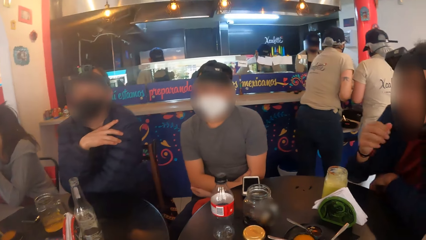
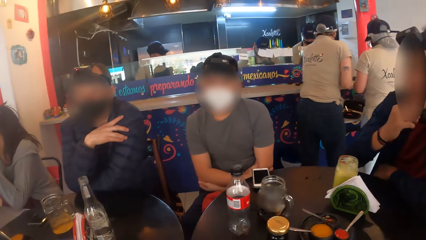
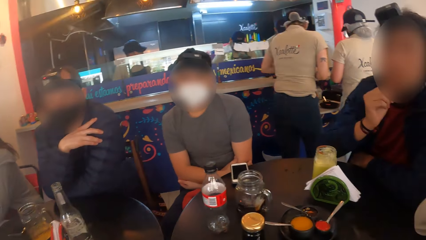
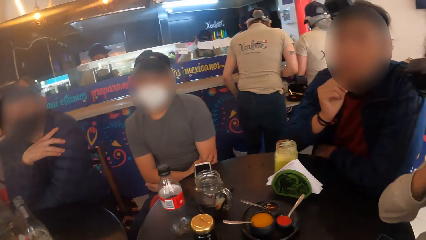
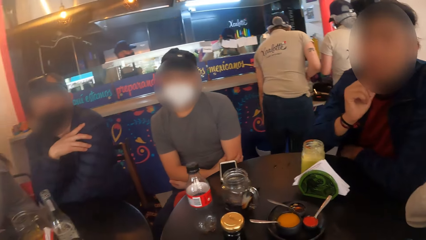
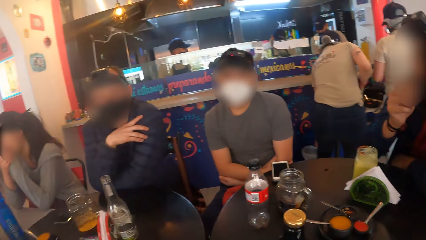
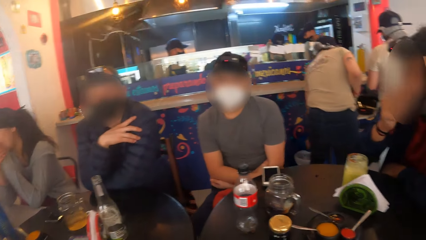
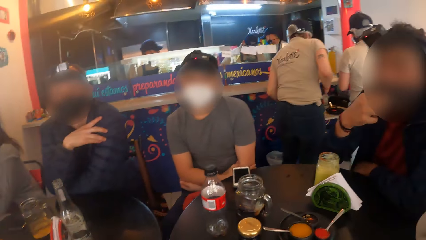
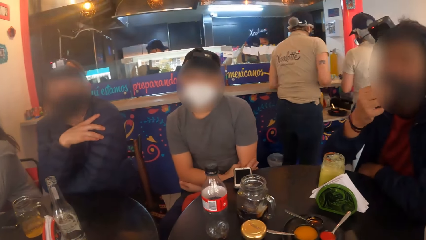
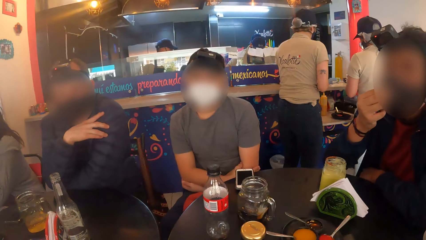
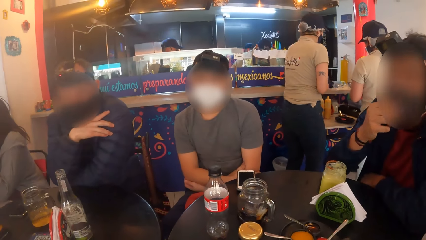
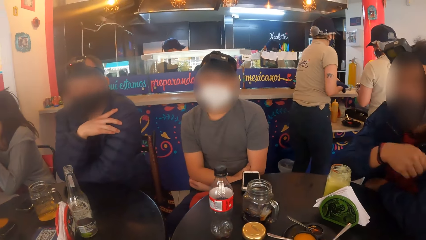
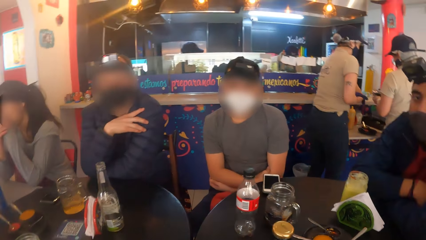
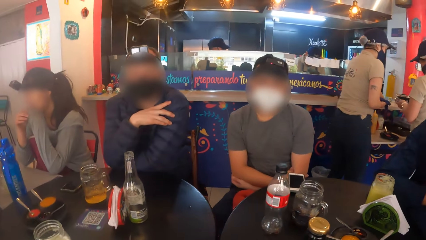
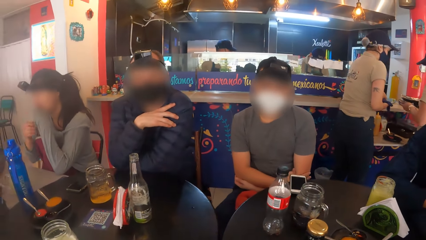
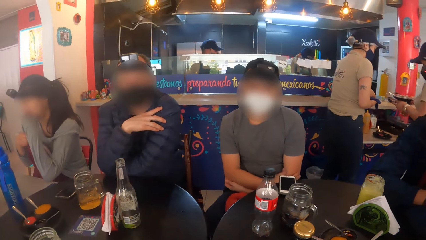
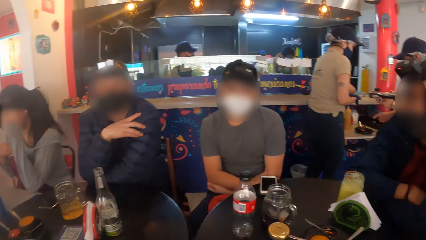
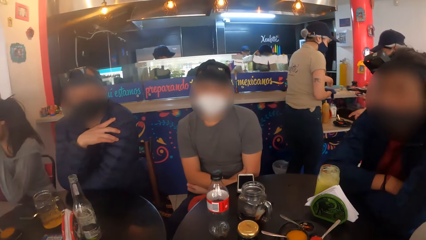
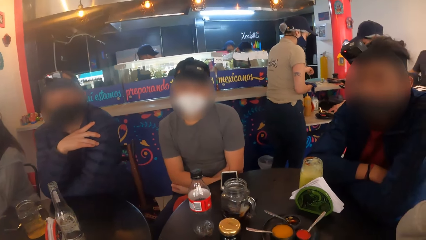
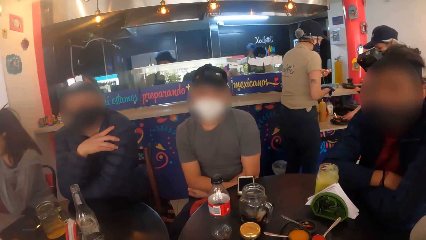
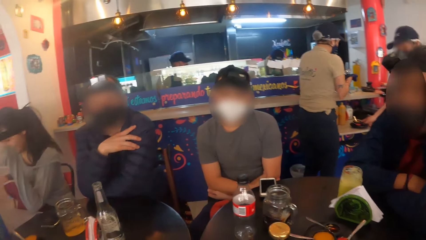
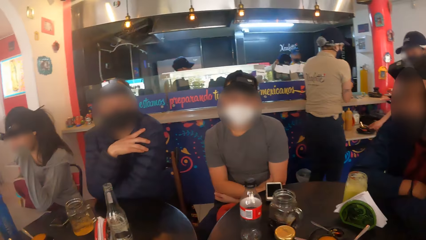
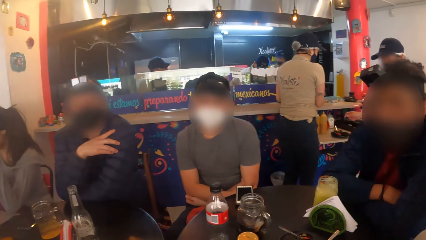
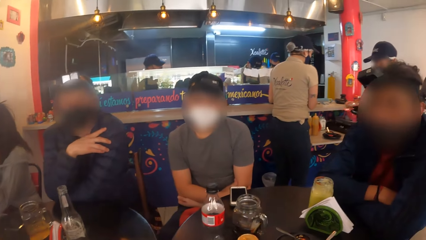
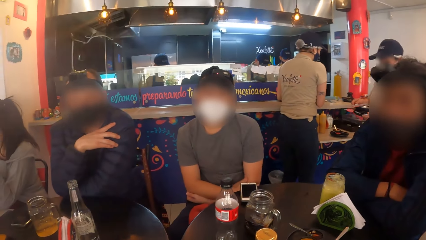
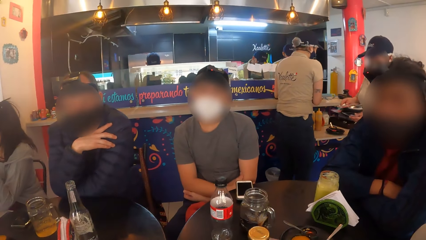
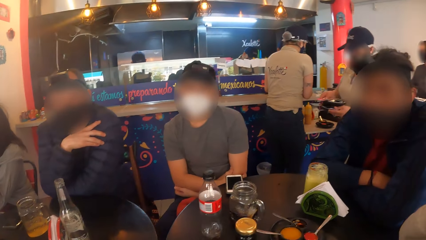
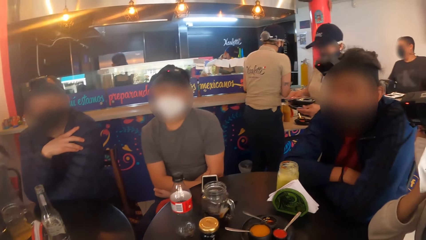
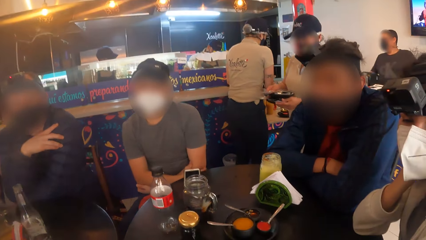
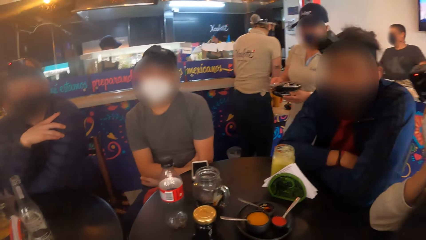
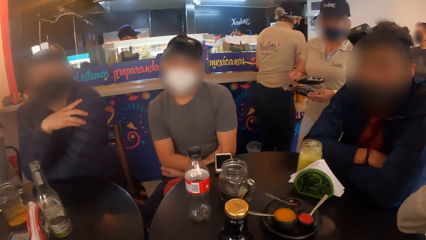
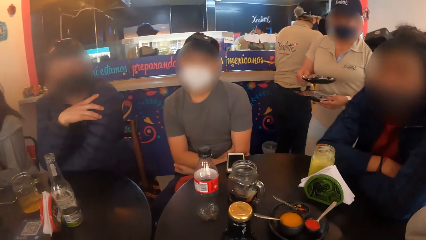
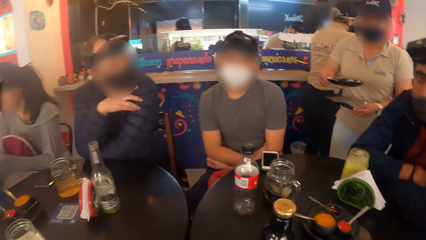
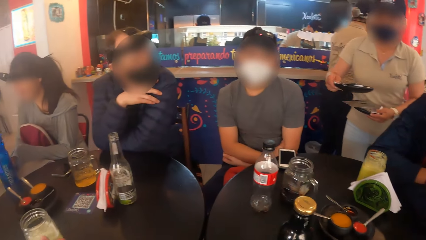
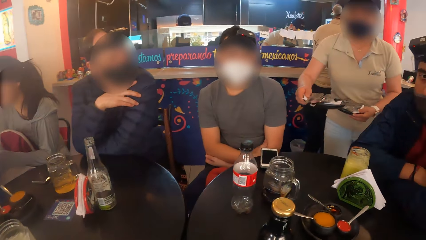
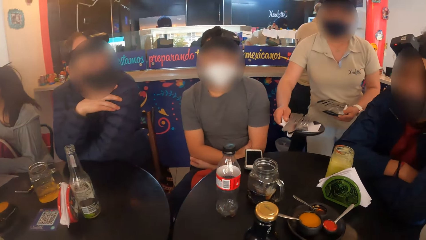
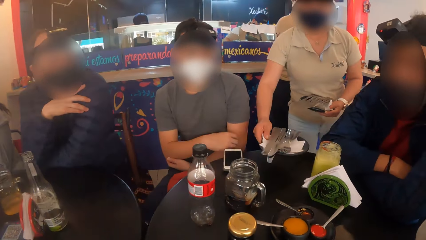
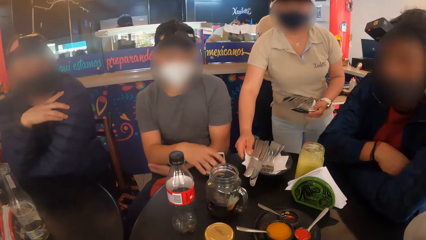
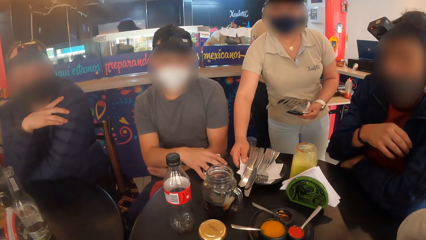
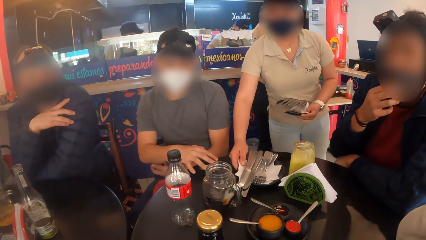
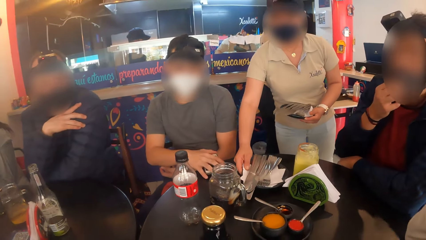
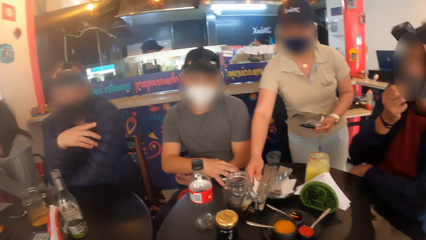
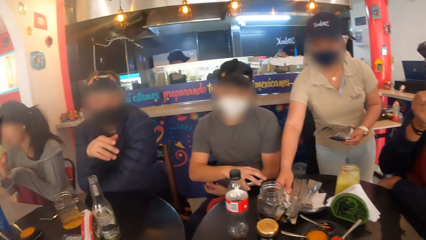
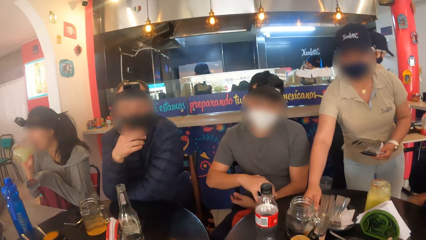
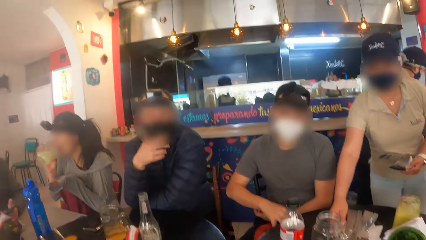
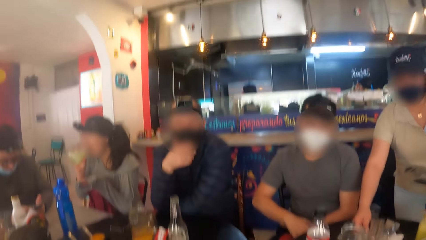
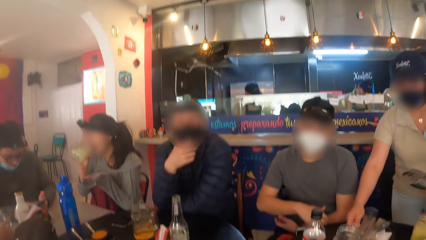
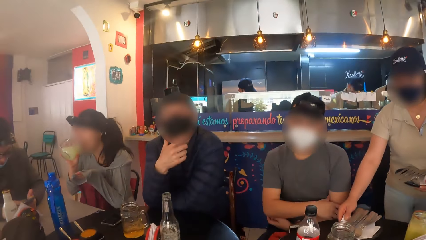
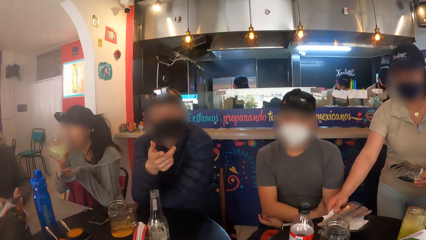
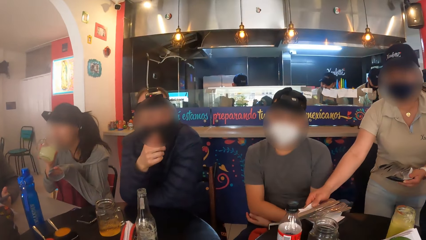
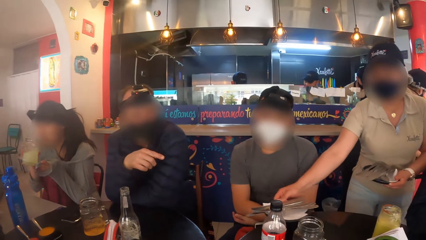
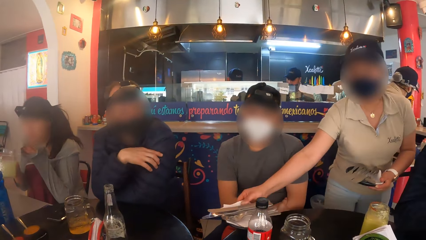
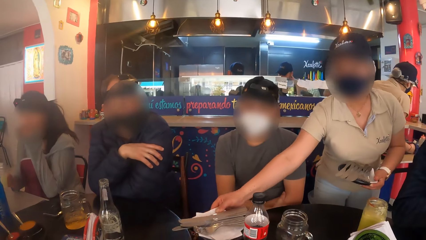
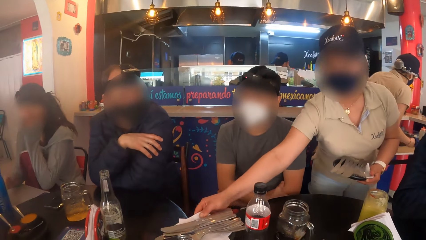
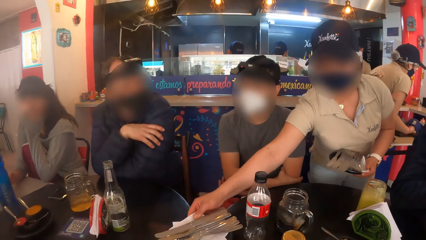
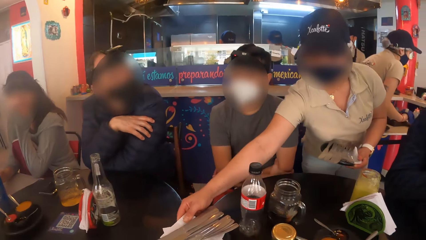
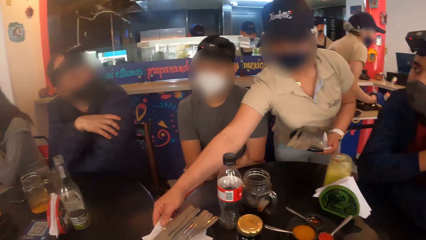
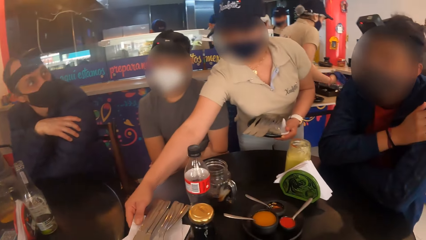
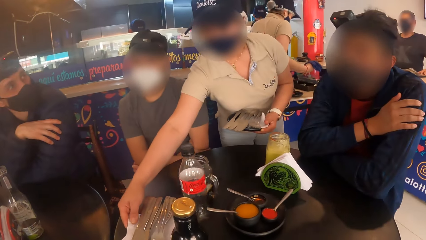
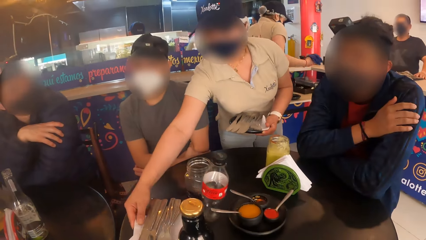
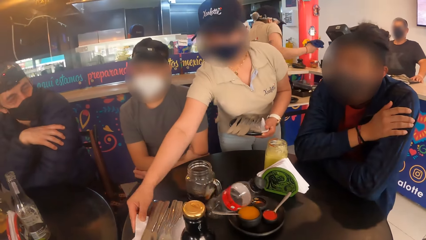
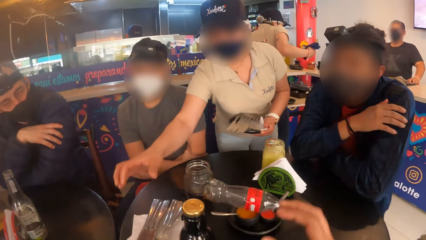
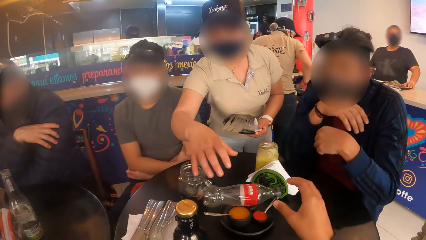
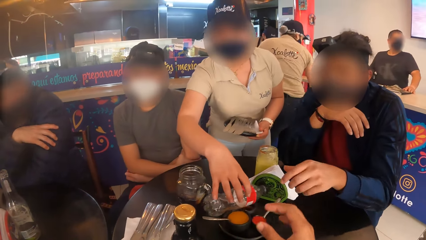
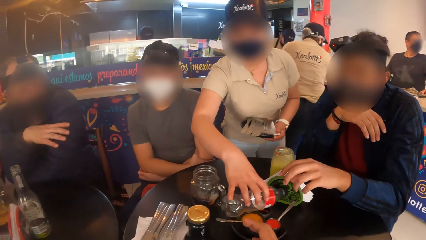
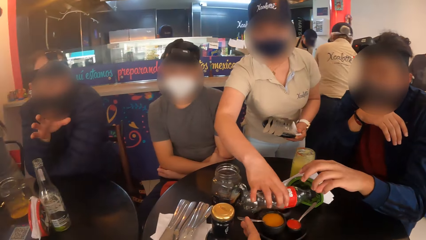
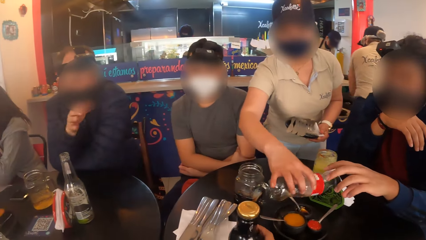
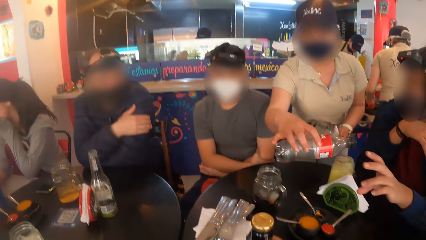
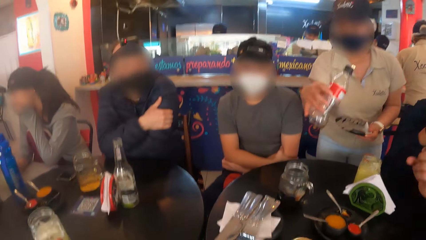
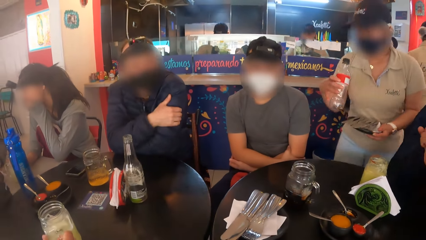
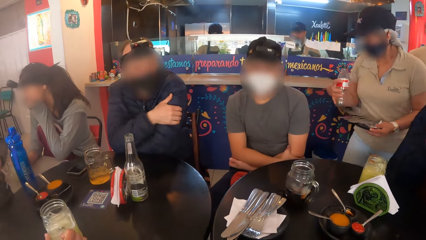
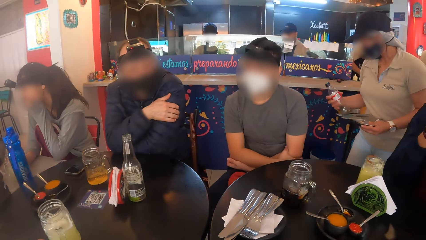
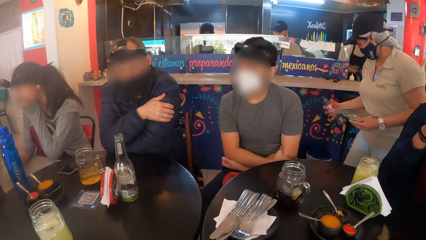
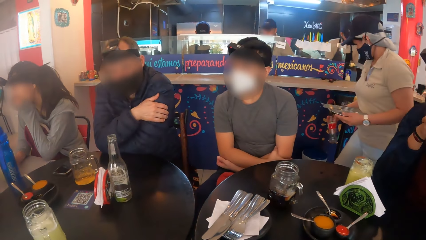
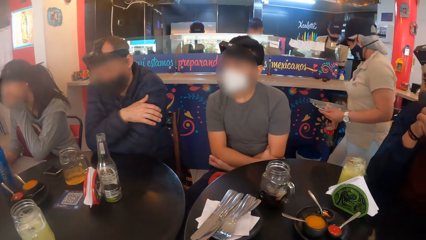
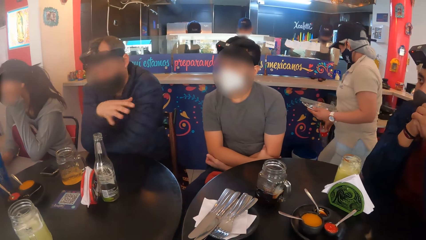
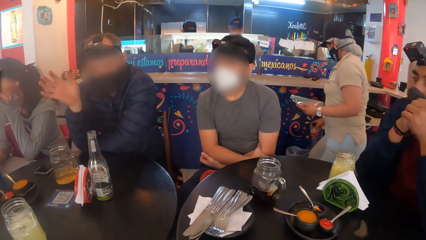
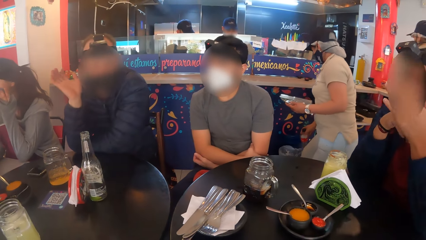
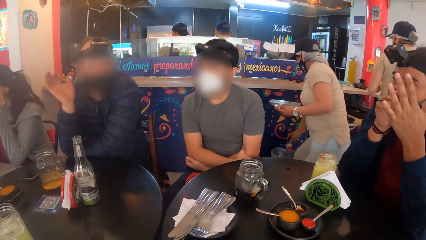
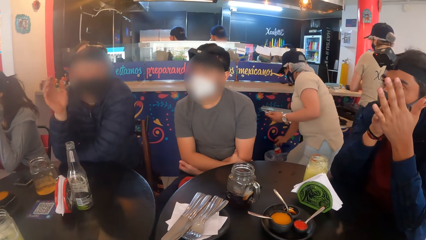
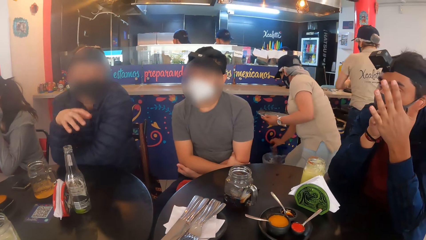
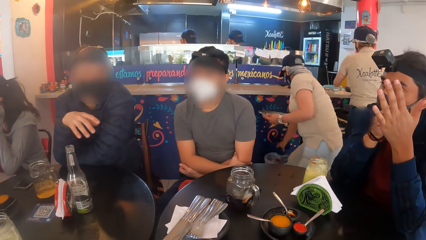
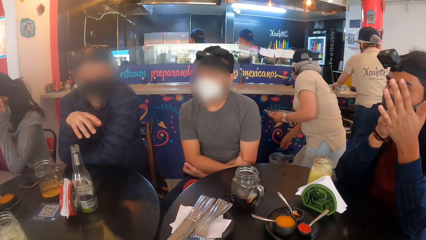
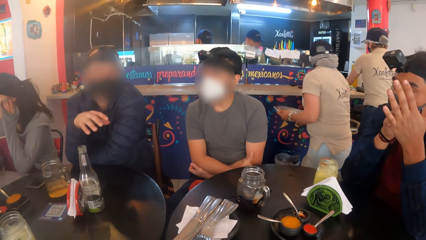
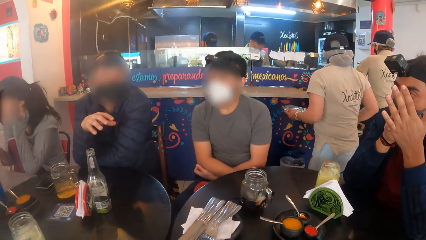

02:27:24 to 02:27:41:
The man adjusts the facemask on his face with his right hand. A waiter drops a plate with cutleries on the table with her right hand. The waiter picks a bottle from the table with her right hand. The camera wearer picks the bottle from the table with her right hand. The waiter drops the bottle in a waste bin with her right hand.
